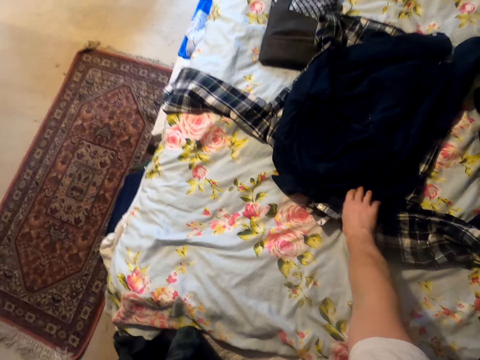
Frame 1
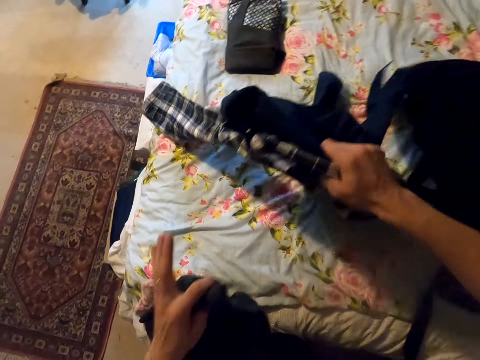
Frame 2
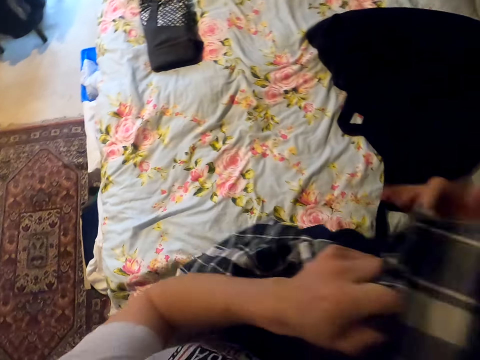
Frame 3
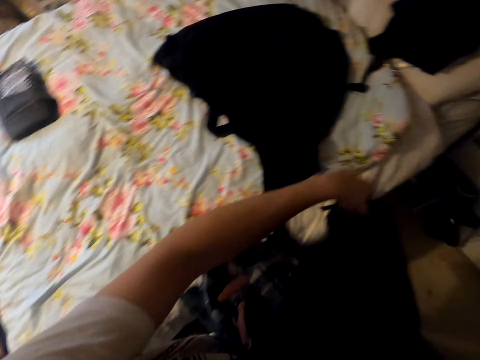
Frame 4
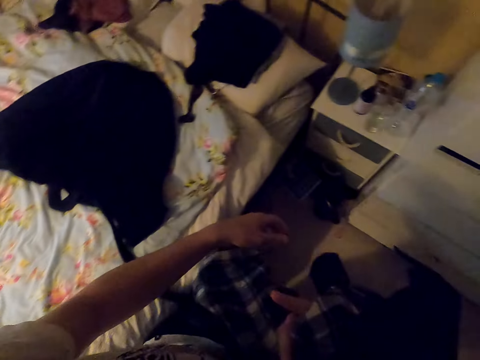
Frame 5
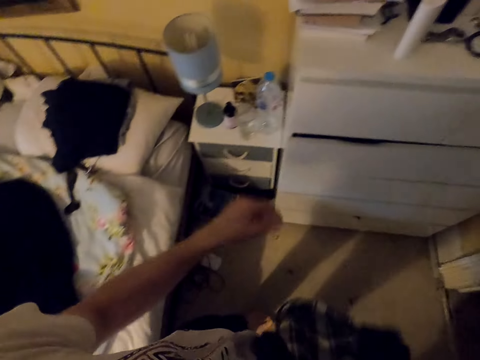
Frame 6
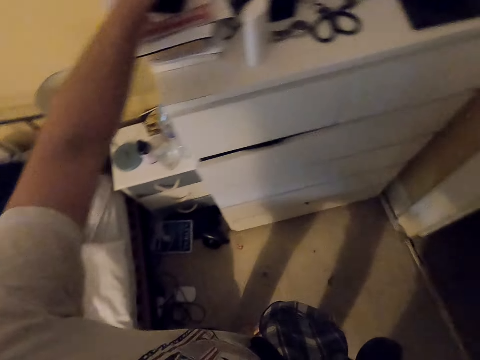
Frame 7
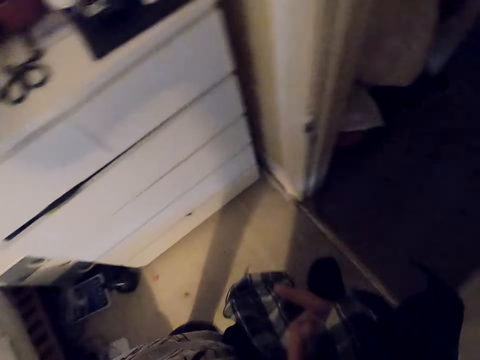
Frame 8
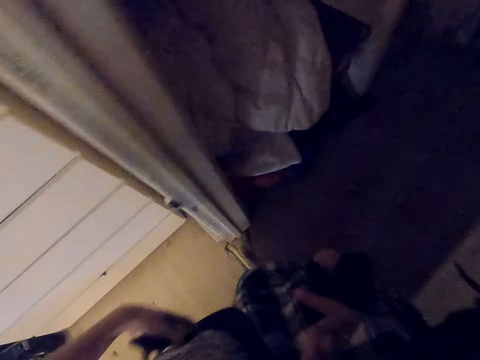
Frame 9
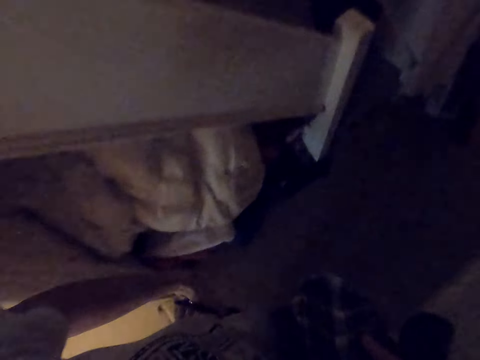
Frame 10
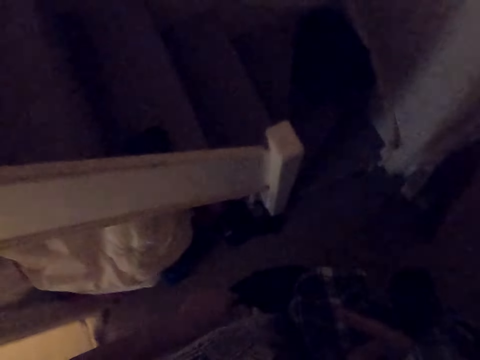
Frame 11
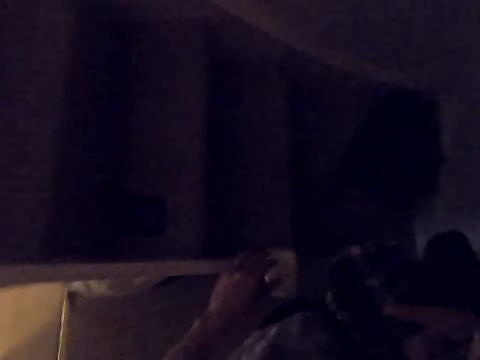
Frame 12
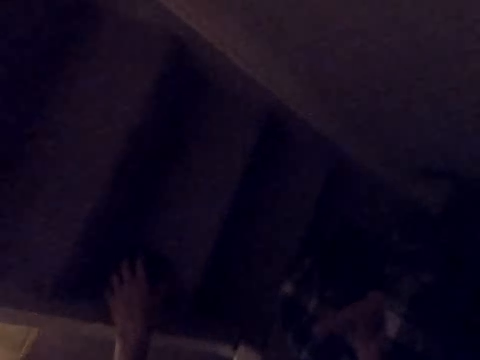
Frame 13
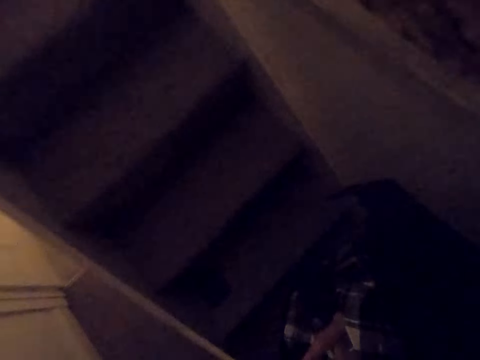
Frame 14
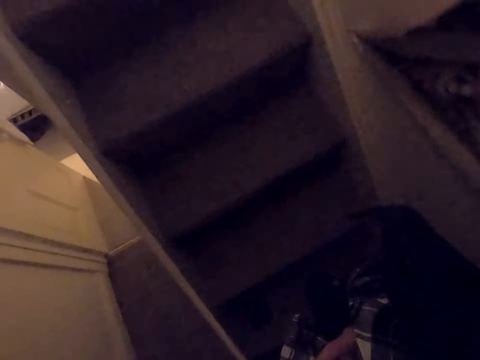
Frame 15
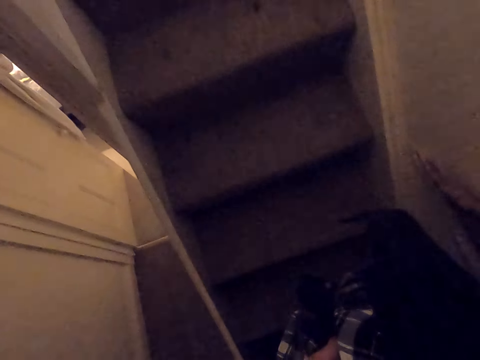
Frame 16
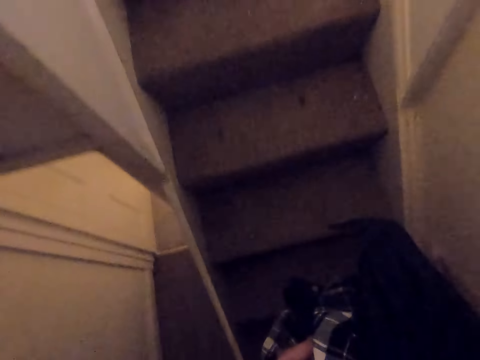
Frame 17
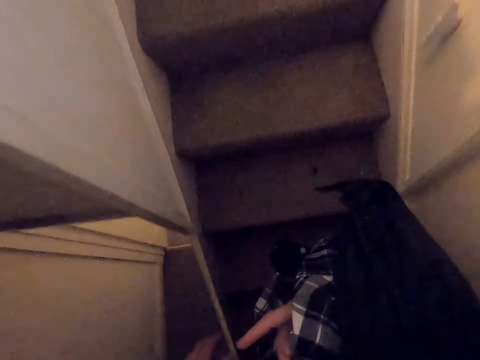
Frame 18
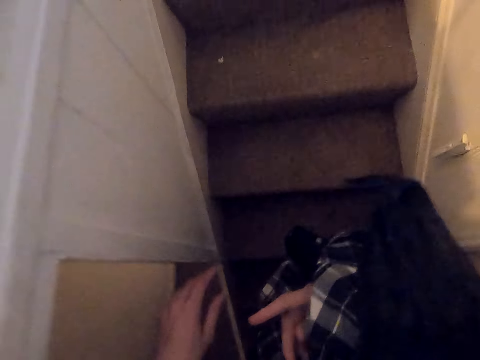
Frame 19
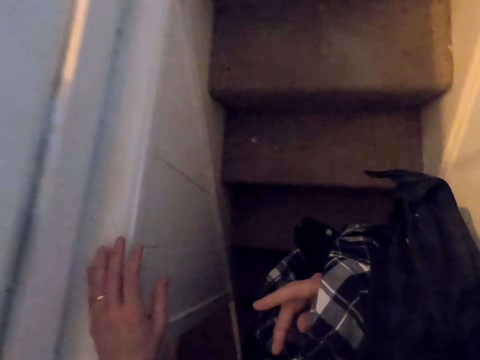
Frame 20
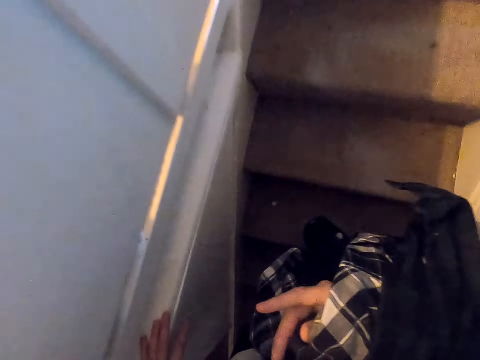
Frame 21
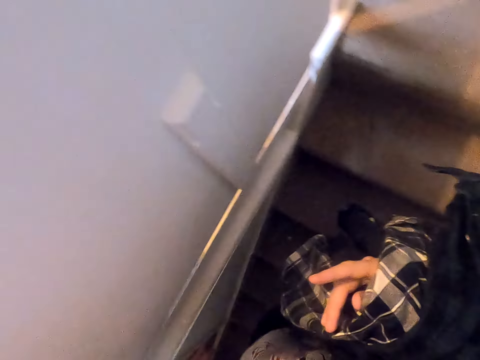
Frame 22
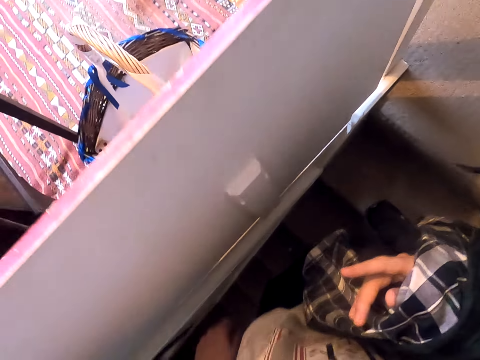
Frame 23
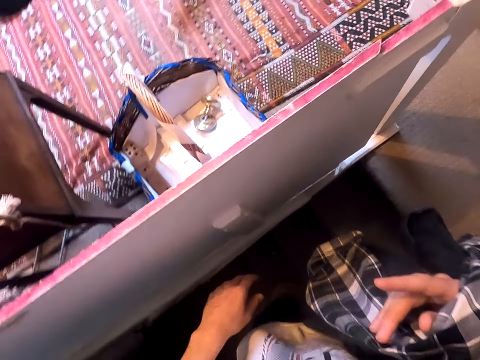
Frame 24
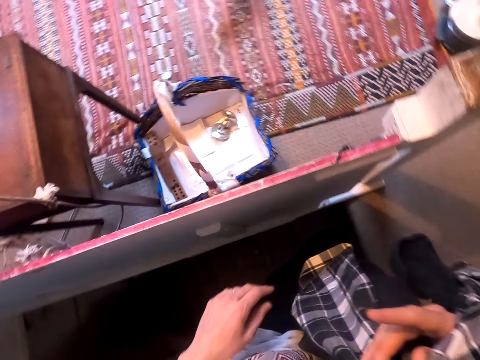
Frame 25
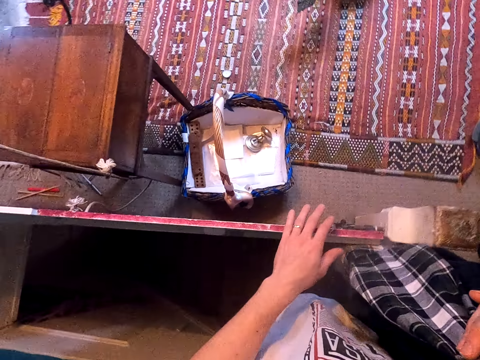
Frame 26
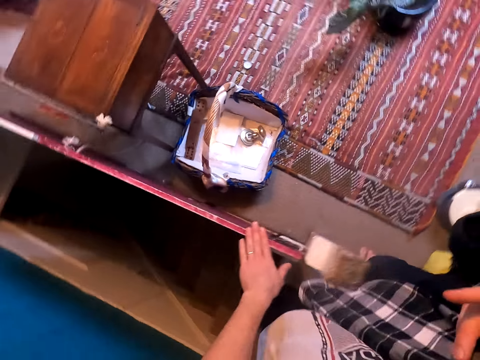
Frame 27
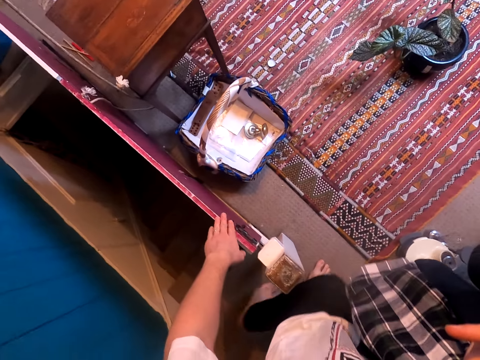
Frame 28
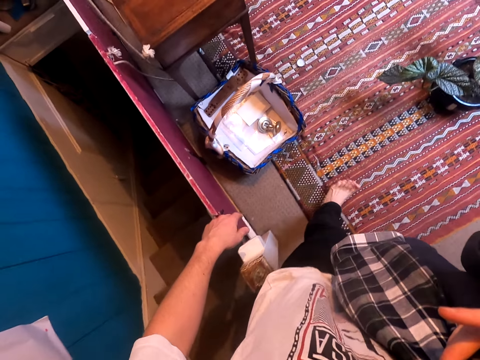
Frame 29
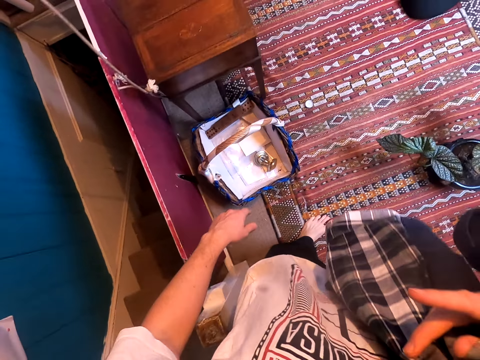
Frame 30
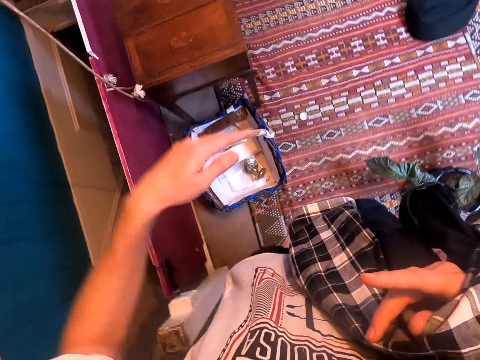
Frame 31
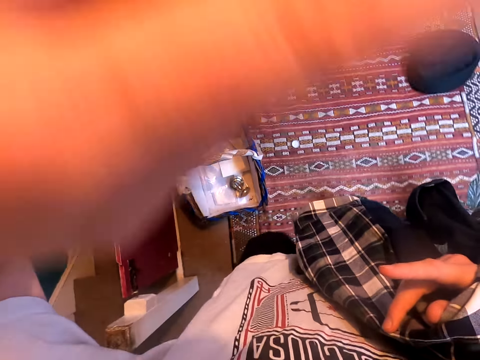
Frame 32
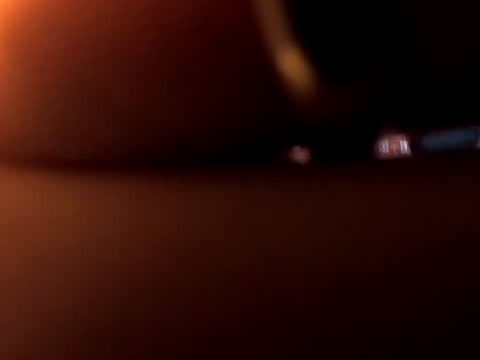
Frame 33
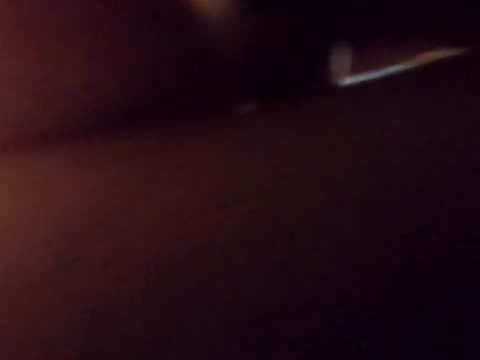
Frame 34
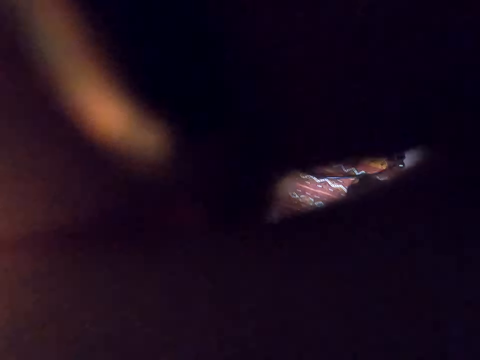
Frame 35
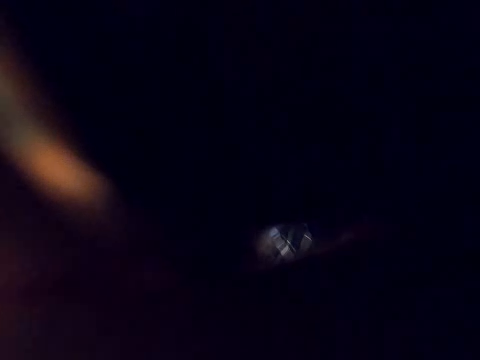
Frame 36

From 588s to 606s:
The camera wearer touches the shirt. They pick up the shirt. They hold the shirts. They fold the clothes. They put the shirts on the other hand. They move around. They move a hand. They pick up an object. They put the phone in the pocket. They ascend the stairs. They hold a wall. They hold the staircase rail. They move the hand to the camera.

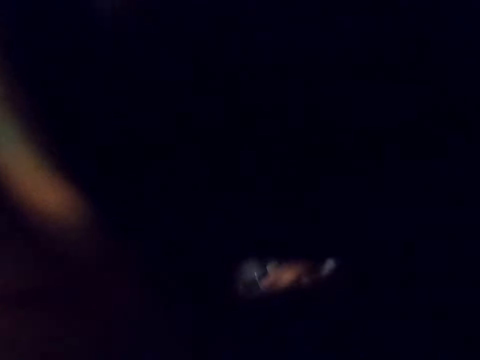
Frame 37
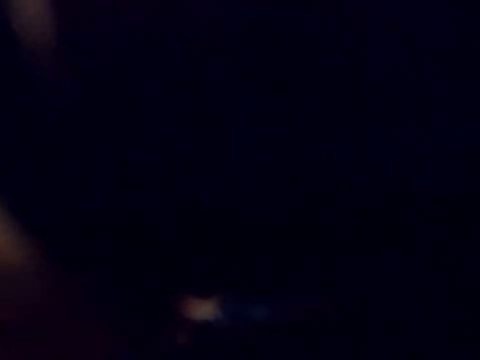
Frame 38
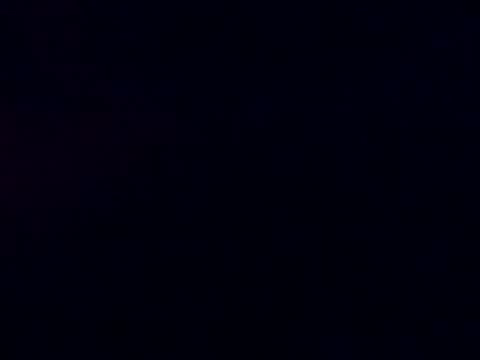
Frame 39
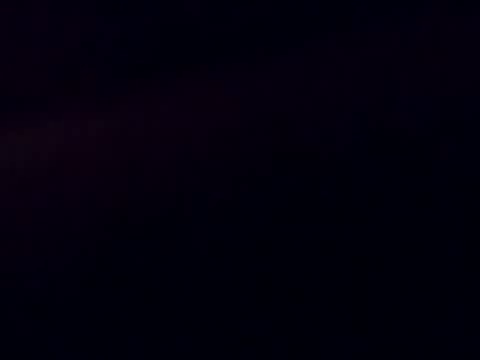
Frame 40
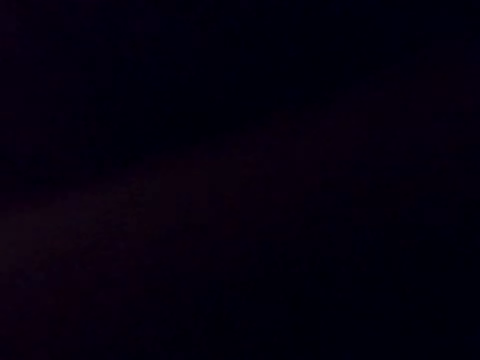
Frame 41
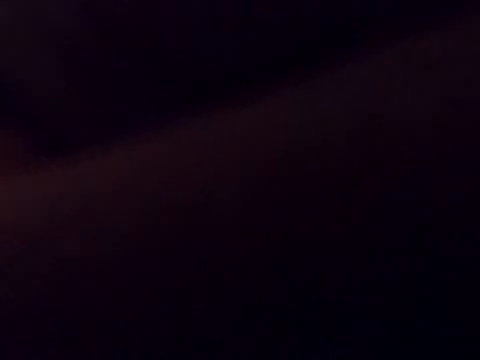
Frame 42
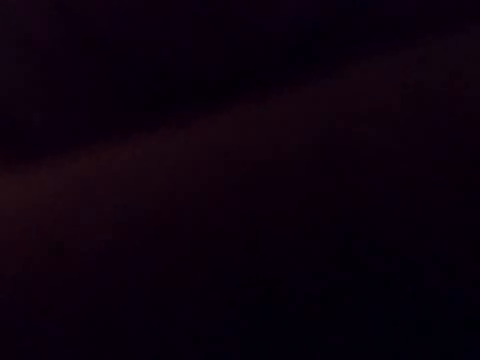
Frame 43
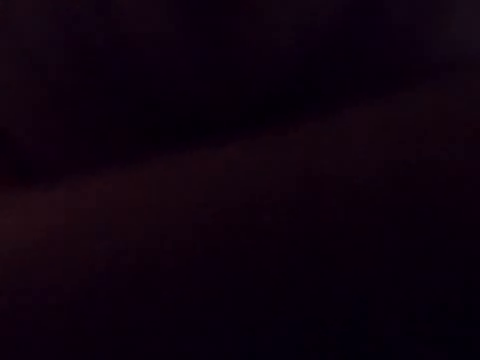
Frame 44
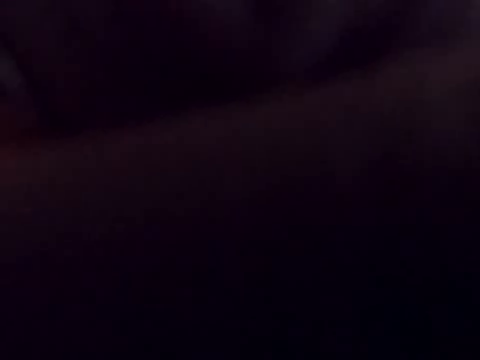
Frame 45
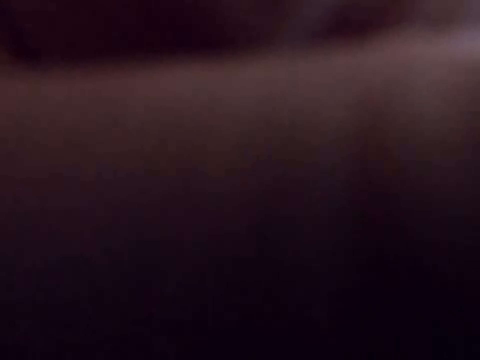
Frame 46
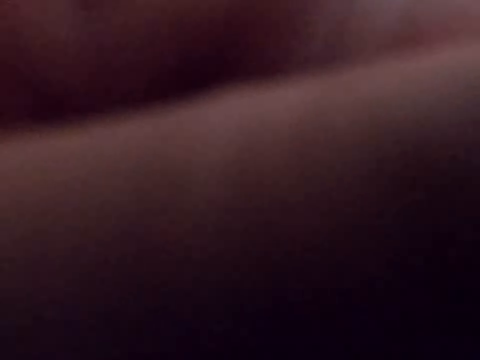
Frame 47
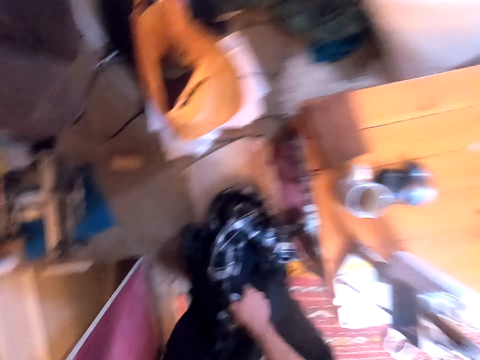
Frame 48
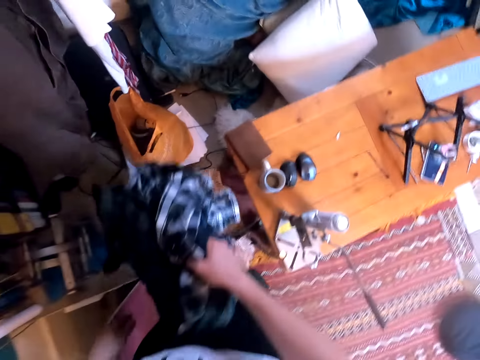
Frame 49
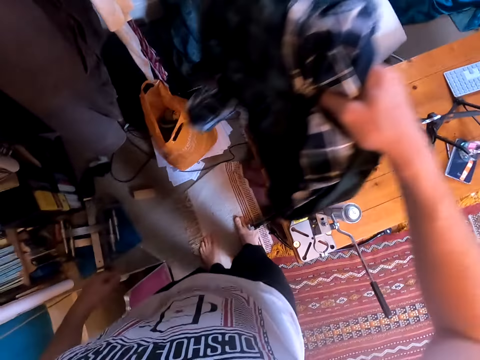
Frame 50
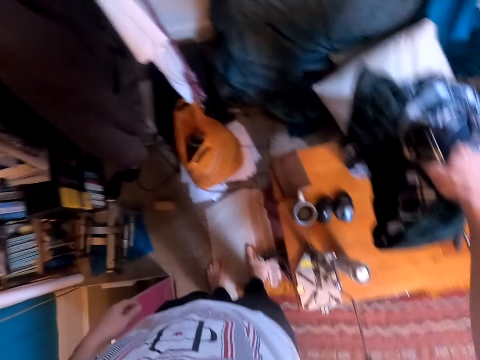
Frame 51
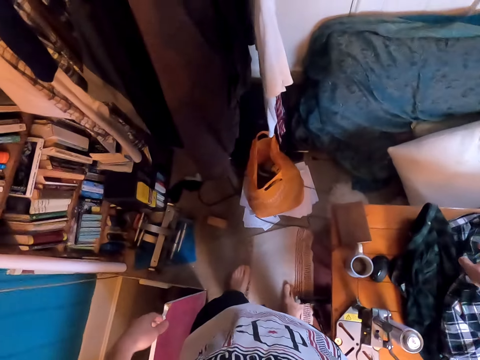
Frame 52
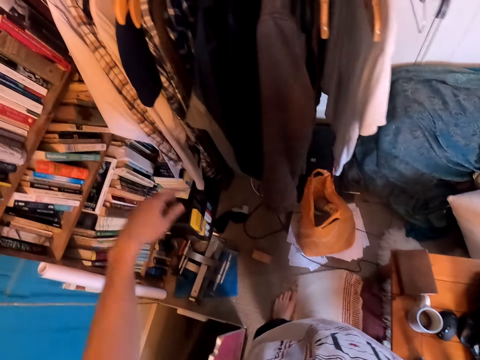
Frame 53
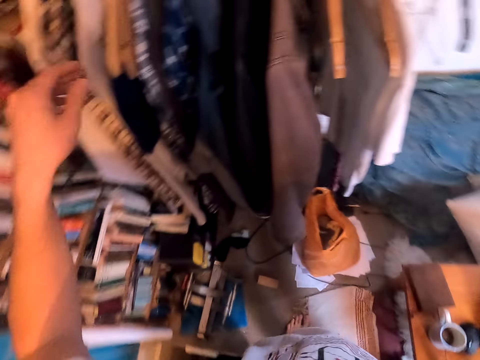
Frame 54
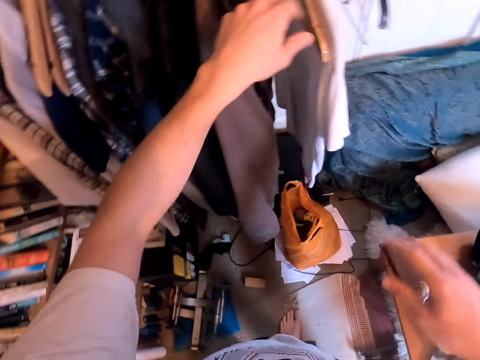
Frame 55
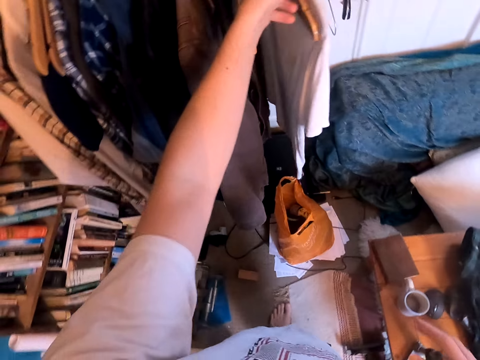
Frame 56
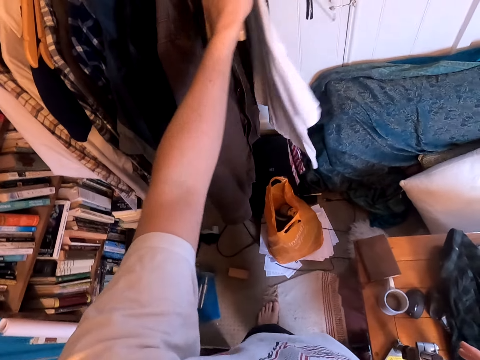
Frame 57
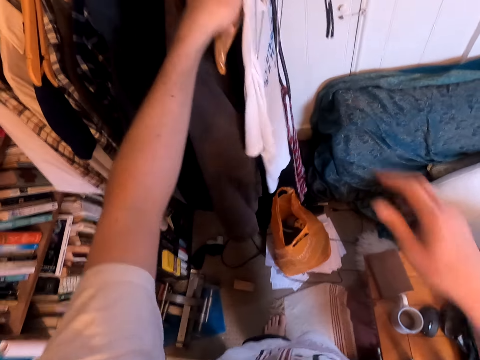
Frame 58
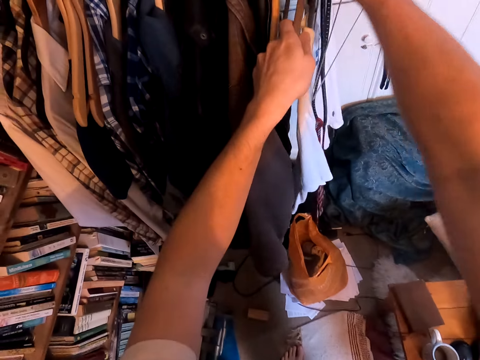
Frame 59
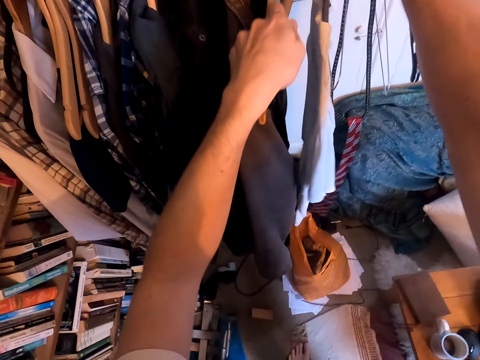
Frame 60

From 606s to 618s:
The camera wearer lowers a hand. They put the cloth on a table. They drop the shirts. They pick a hanger. They hold the hangers. They move a hand towards the hanger.
